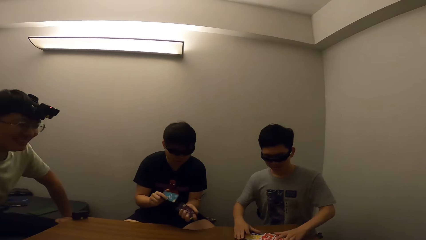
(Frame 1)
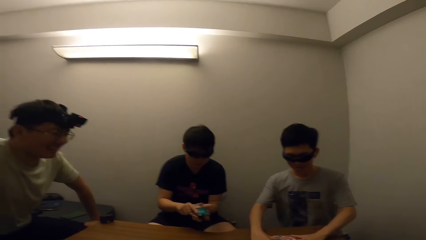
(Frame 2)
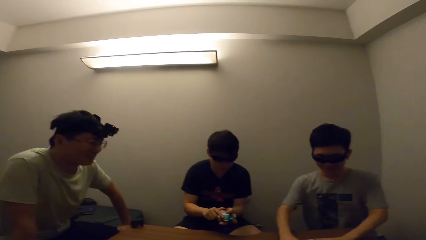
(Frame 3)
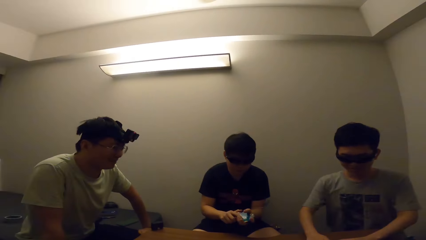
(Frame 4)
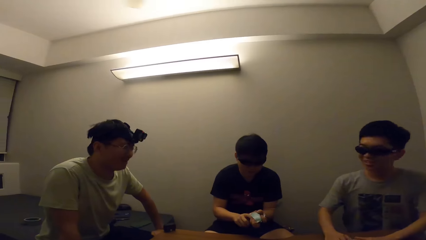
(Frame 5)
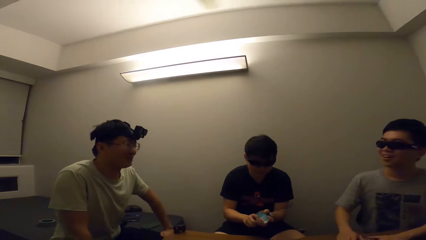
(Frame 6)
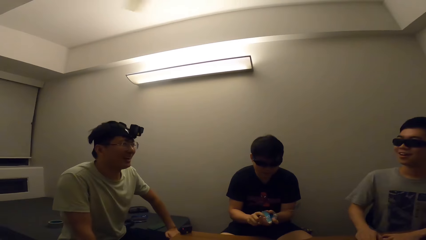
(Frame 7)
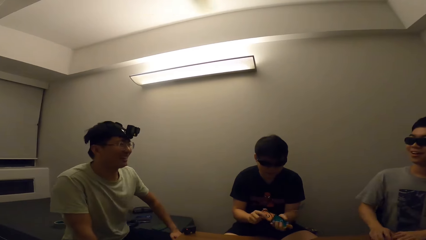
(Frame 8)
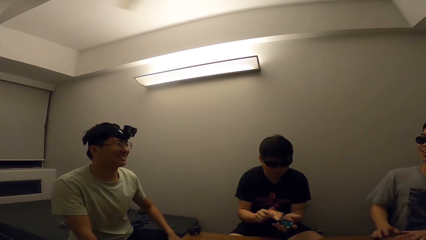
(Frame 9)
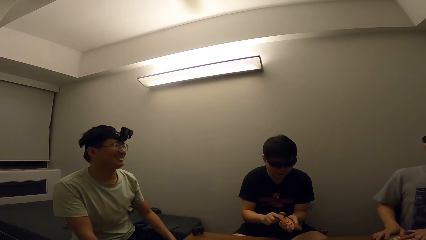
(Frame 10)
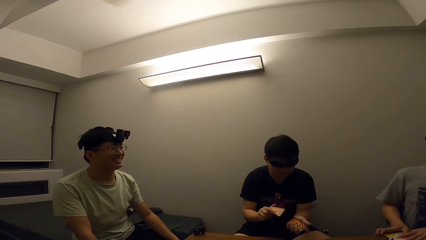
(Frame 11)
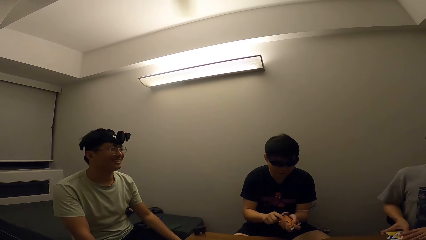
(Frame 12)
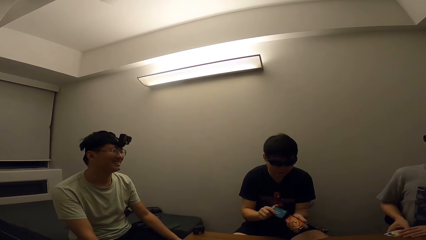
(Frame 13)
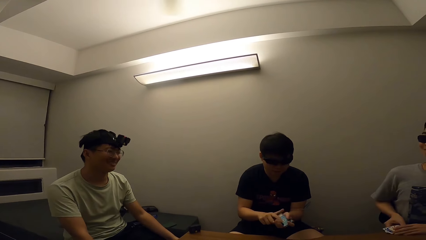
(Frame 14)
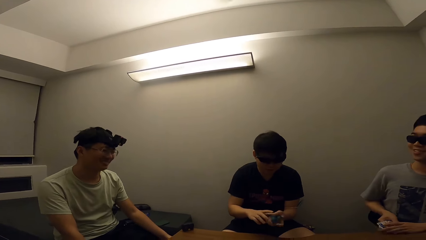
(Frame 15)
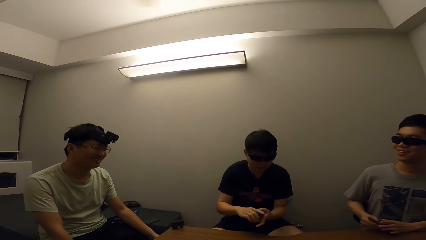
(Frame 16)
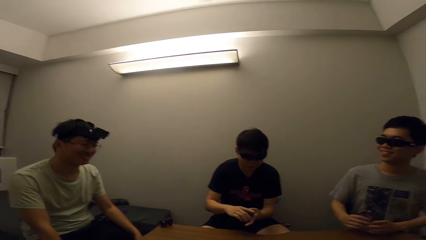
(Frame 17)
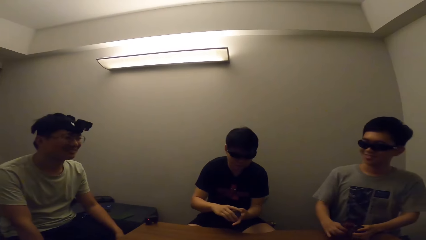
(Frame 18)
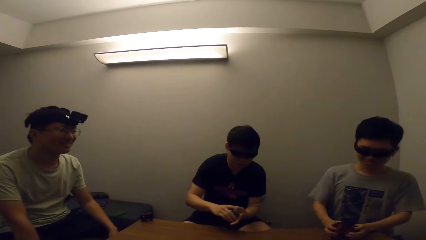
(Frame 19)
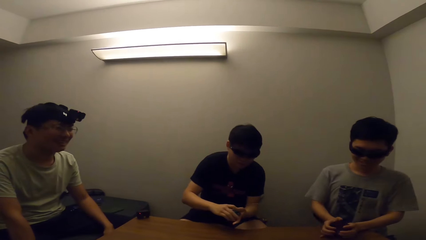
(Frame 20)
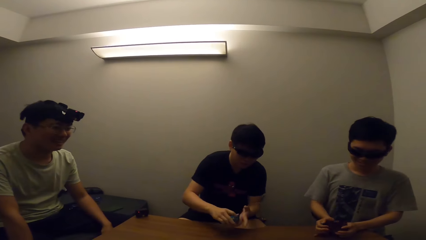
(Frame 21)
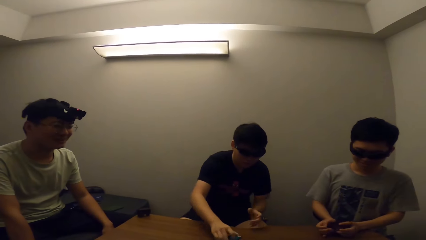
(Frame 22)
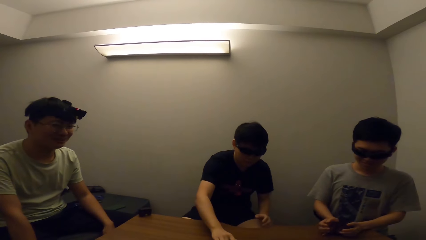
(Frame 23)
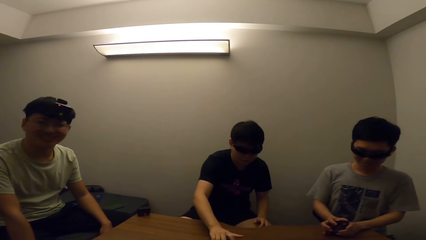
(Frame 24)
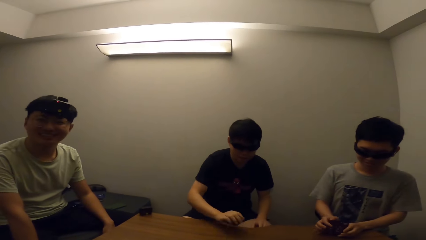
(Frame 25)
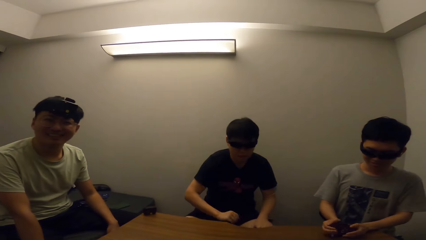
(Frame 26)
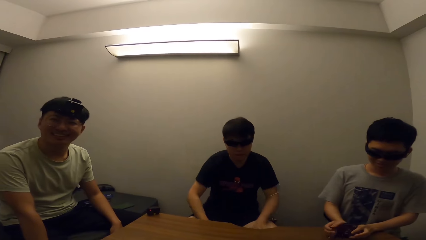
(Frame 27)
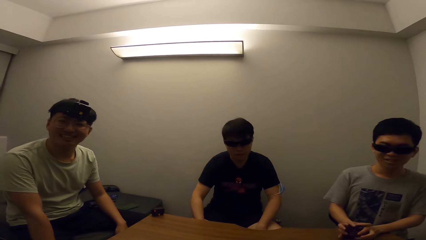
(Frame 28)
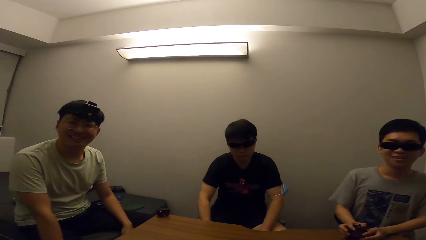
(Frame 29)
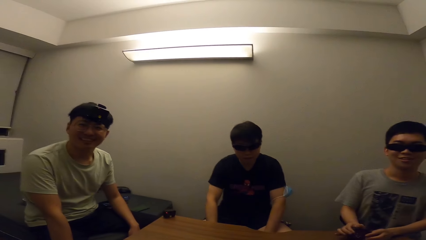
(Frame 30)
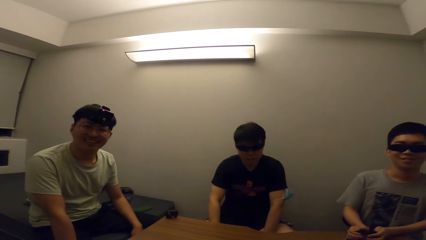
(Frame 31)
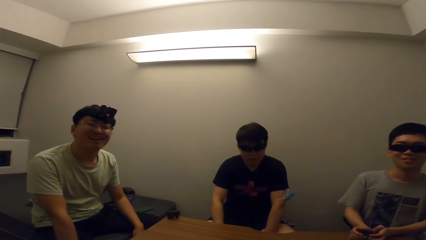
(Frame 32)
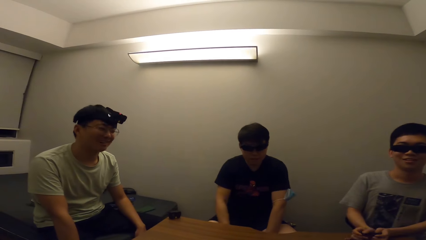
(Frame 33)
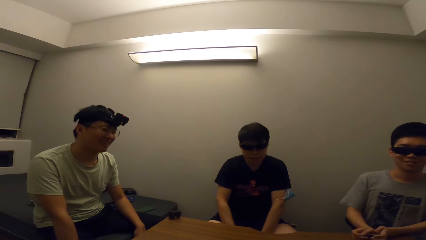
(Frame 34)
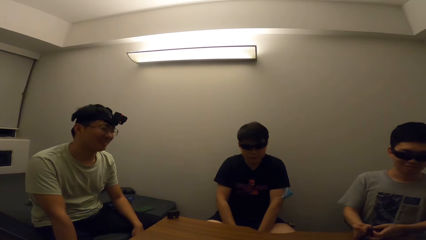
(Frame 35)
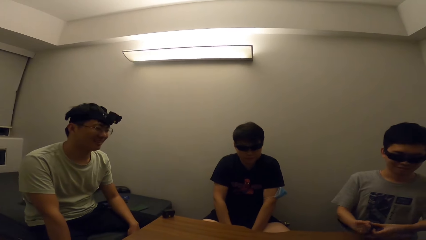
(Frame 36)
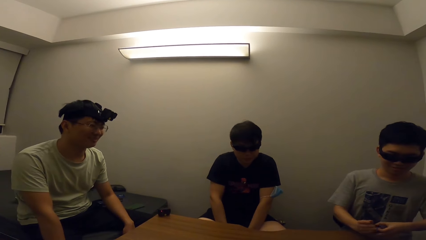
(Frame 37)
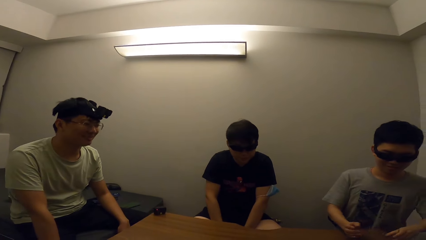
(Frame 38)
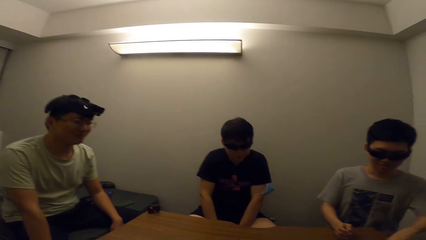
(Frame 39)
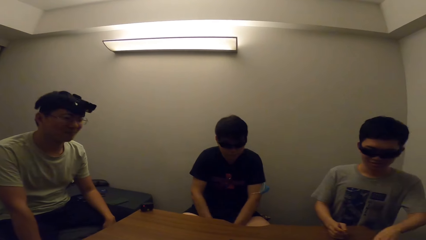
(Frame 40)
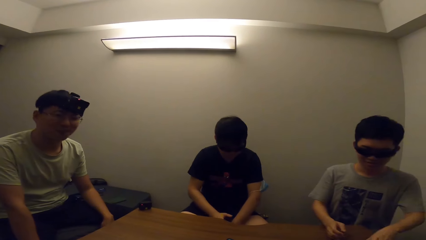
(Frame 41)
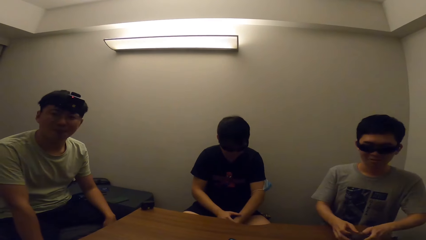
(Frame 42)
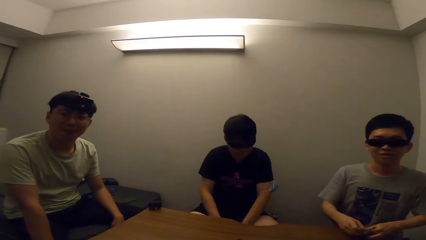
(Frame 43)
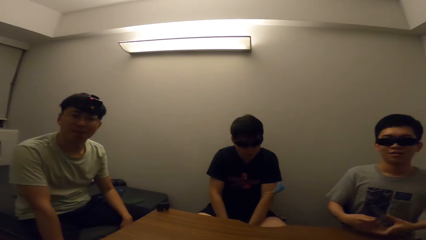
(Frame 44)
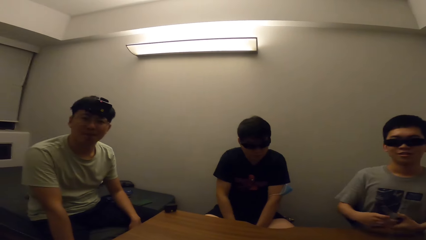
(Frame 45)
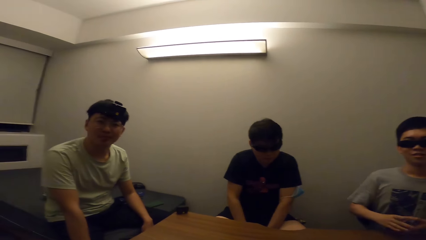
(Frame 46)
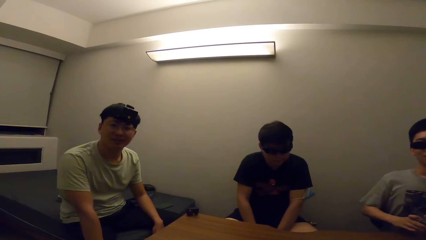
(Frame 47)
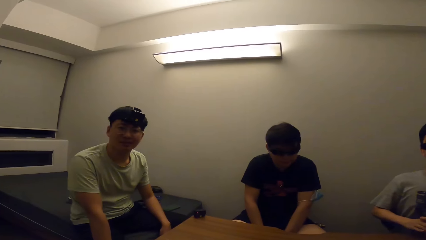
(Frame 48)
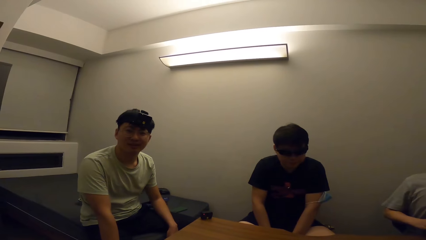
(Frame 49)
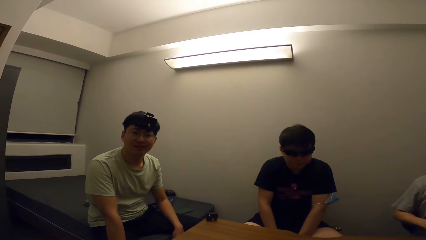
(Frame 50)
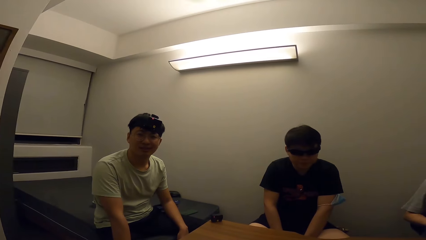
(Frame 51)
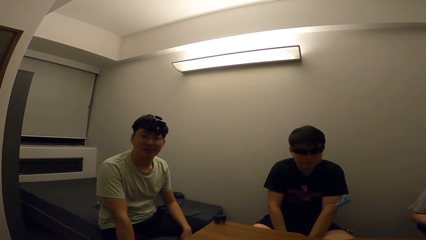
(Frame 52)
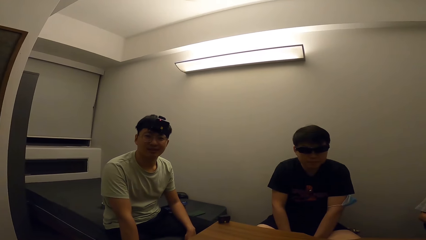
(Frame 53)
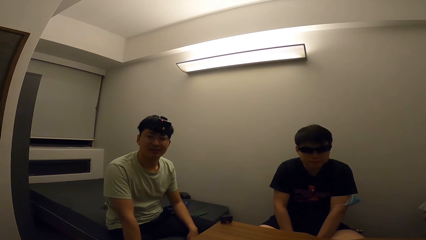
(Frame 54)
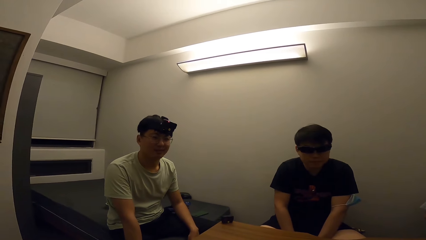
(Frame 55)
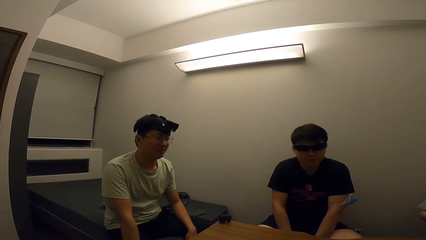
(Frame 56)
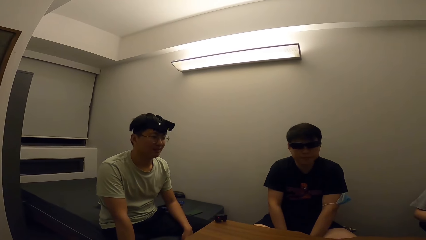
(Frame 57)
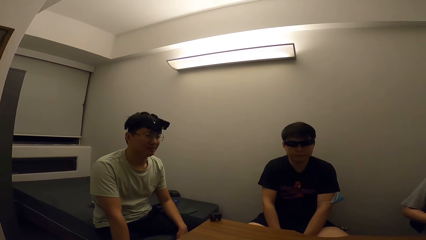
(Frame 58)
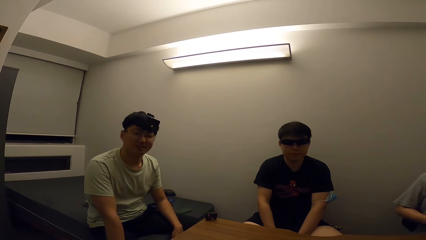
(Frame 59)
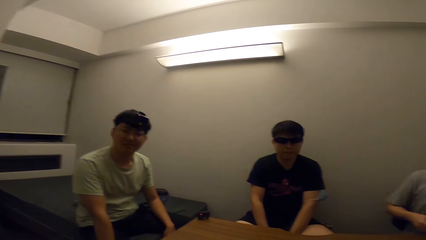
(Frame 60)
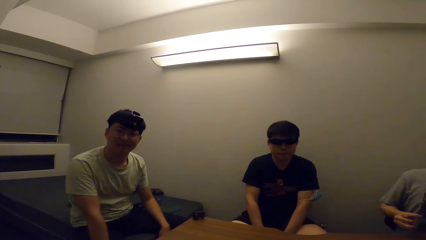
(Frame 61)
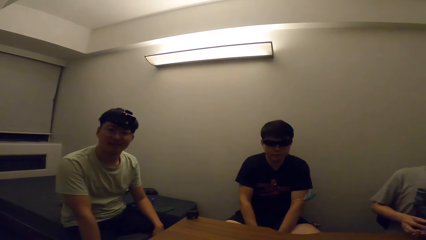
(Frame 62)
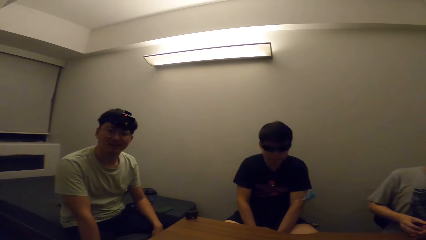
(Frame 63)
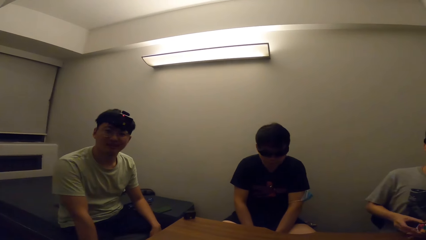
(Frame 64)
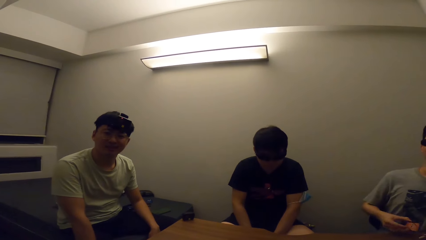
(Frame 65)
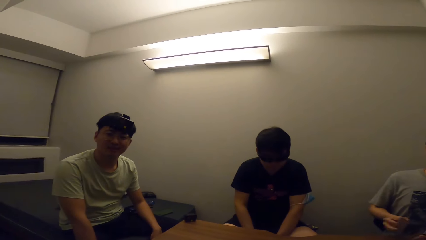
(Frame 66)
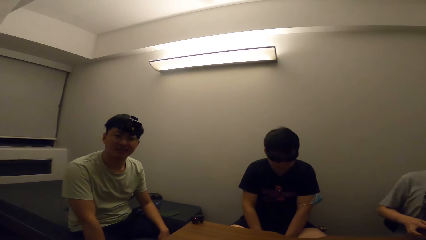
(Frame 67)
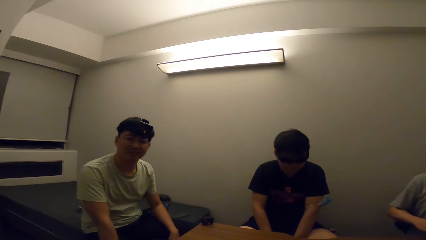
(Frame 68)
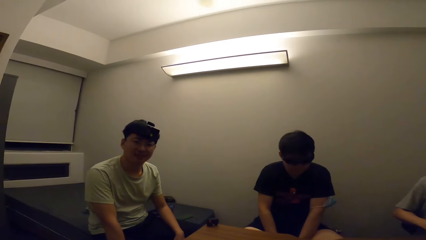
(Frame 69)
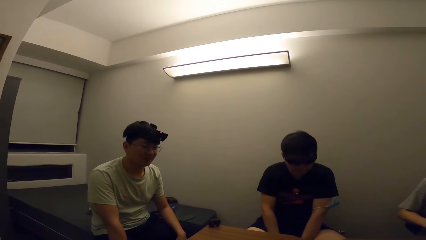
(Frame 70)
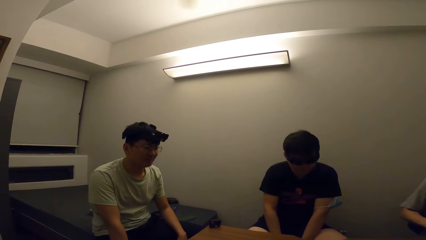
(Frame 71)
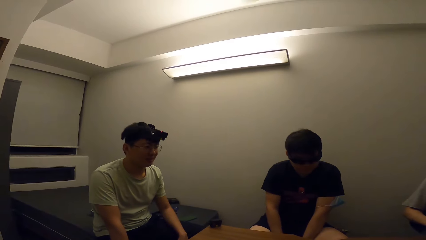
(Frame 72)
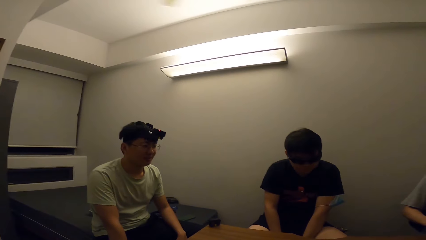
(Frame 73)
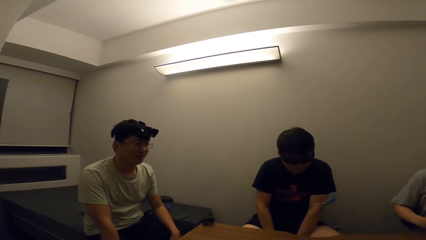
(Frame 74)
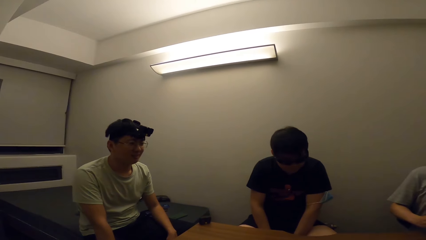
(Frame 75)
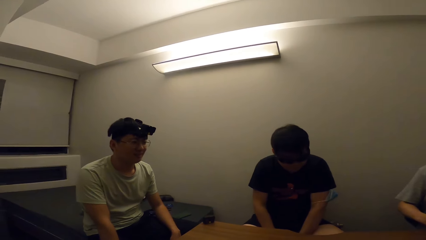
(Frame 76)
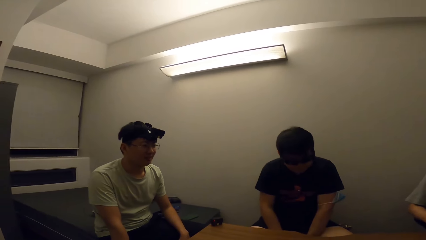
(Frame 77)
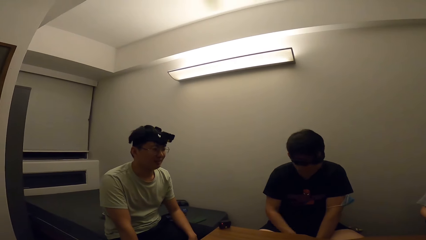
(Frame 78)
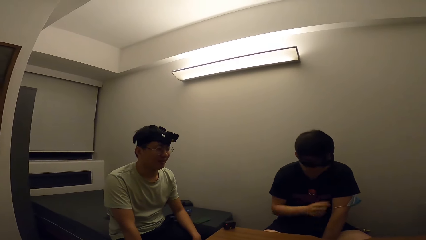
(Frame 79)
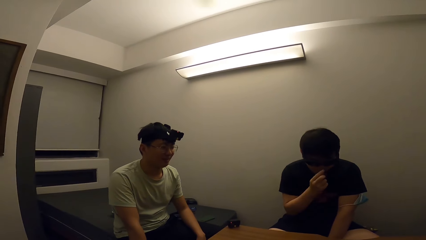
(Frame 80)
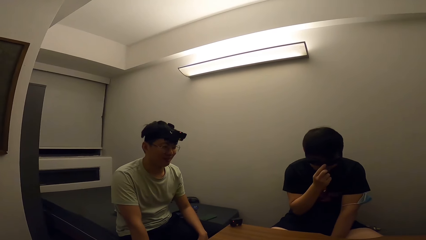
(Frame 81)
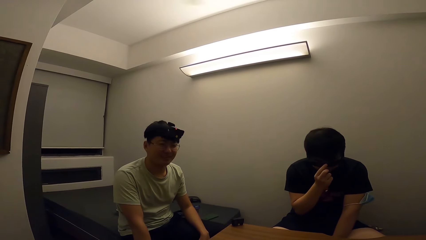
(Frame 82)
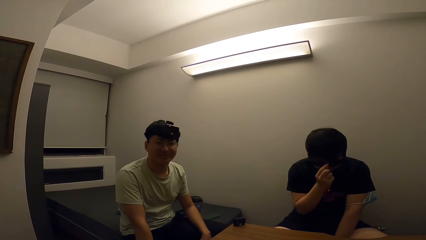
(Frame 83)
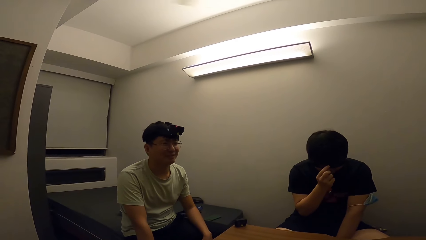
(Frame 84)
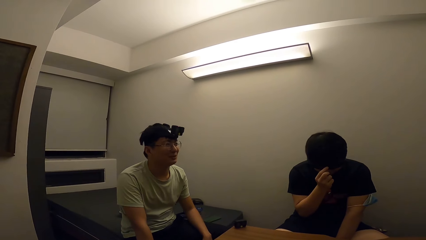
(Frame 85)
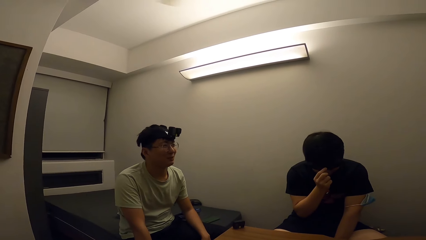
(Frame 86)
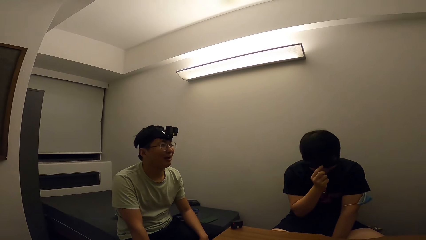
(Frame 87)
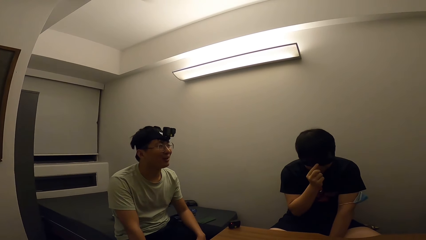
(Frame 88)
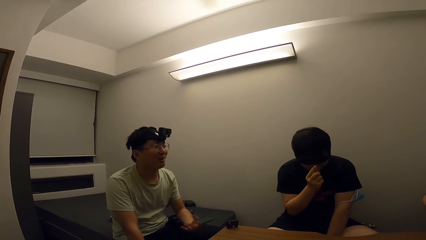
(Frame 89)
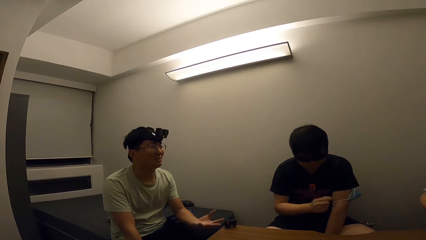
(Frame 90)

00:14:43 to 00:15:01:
The camera wearer stares at a man. Another man places cards on the table. The camera wearer stares at the first man. The other man touches his head.
